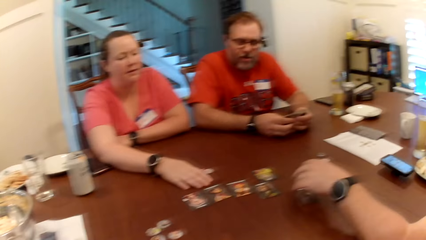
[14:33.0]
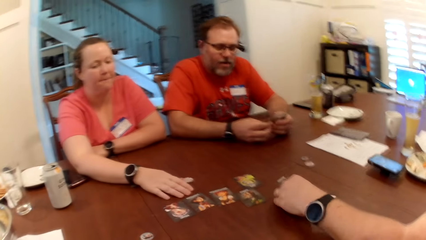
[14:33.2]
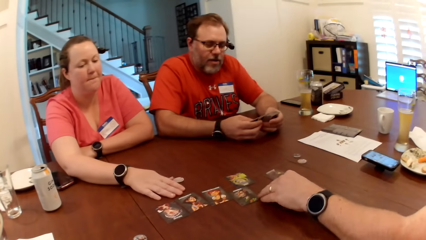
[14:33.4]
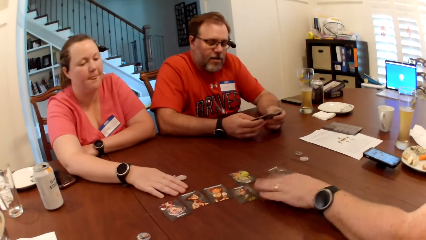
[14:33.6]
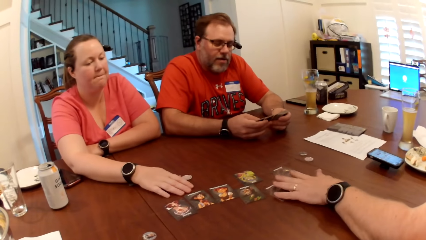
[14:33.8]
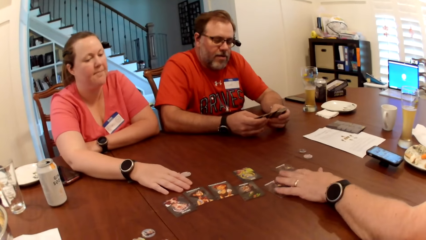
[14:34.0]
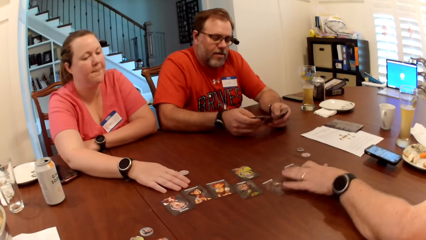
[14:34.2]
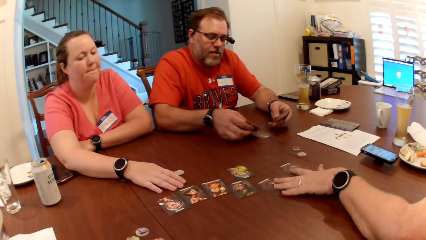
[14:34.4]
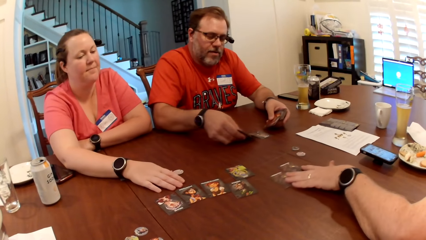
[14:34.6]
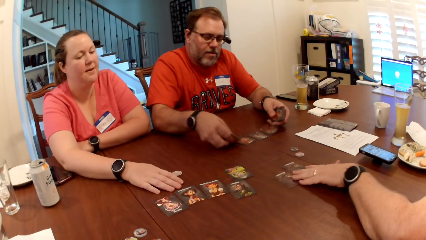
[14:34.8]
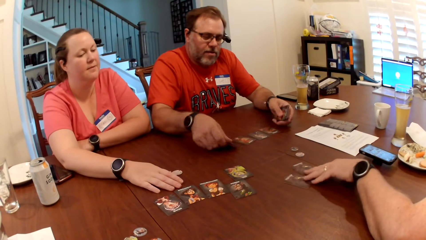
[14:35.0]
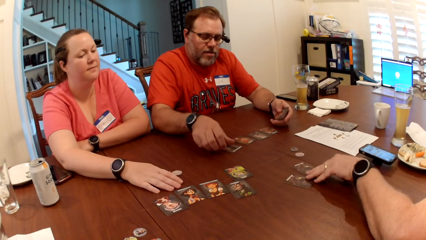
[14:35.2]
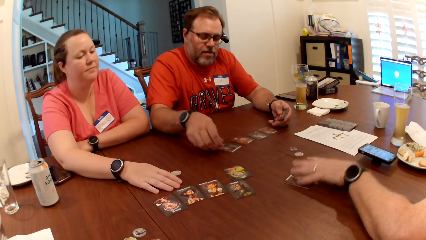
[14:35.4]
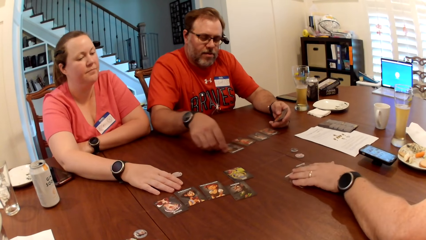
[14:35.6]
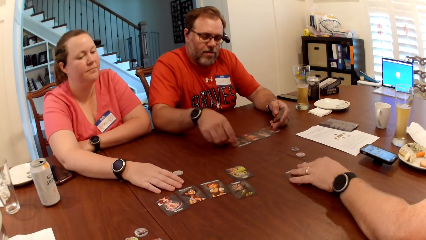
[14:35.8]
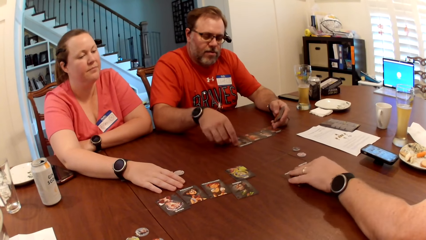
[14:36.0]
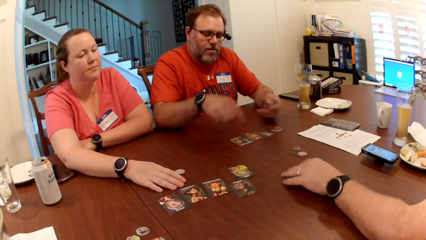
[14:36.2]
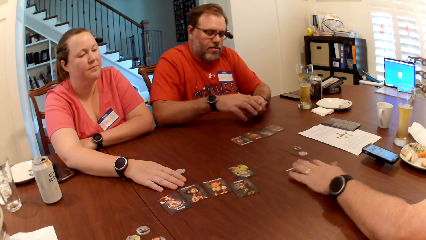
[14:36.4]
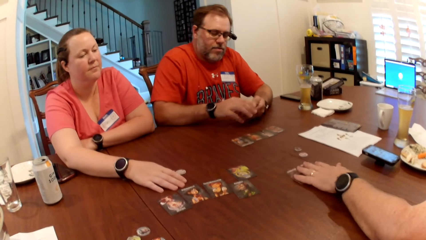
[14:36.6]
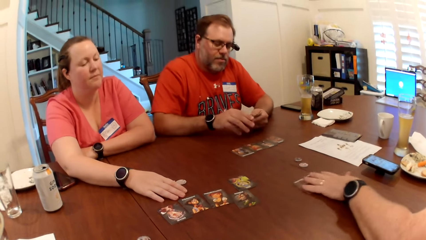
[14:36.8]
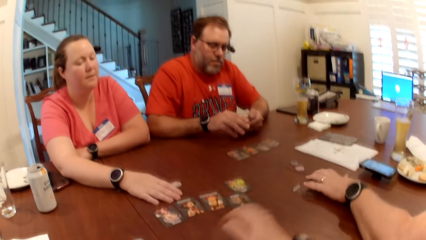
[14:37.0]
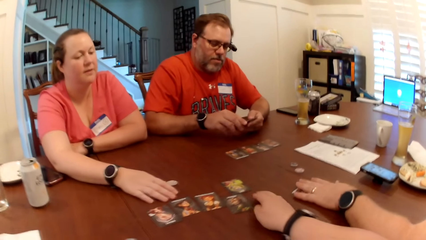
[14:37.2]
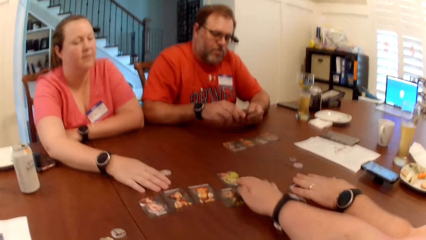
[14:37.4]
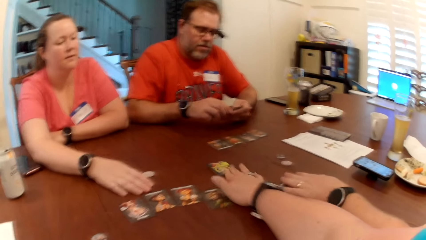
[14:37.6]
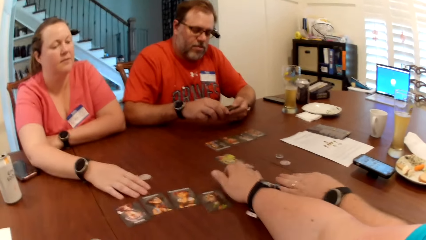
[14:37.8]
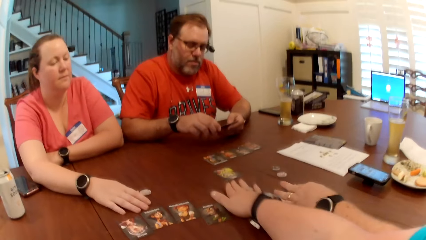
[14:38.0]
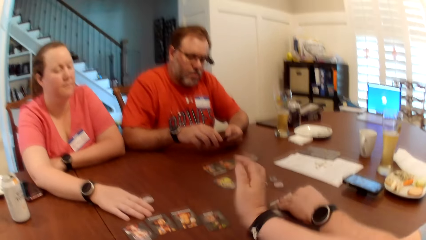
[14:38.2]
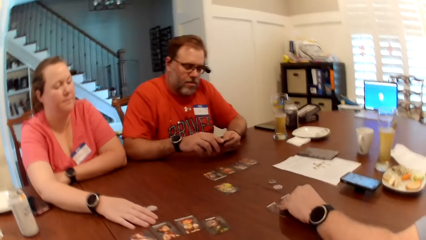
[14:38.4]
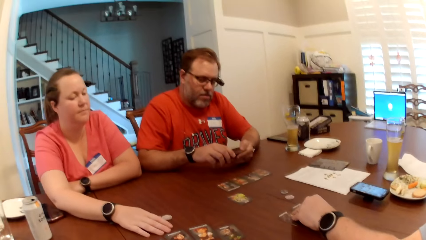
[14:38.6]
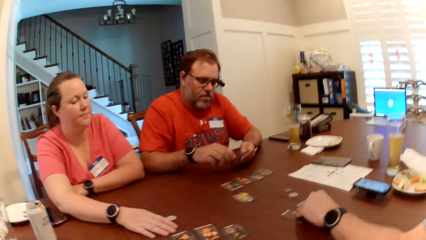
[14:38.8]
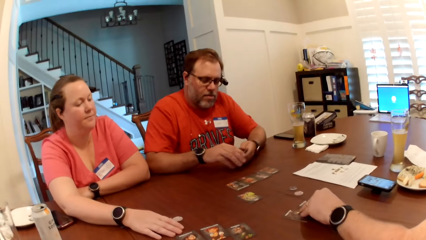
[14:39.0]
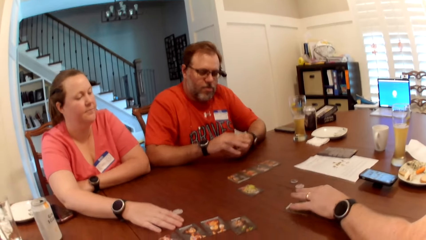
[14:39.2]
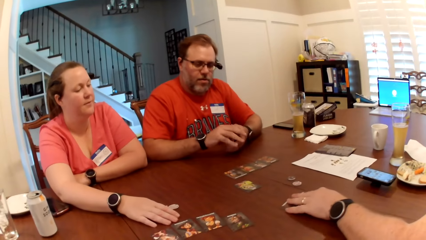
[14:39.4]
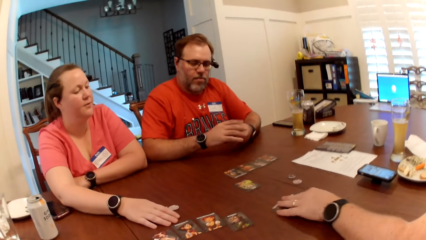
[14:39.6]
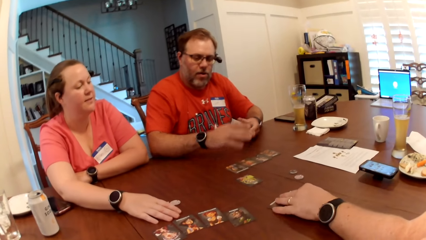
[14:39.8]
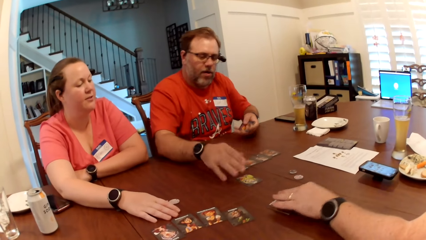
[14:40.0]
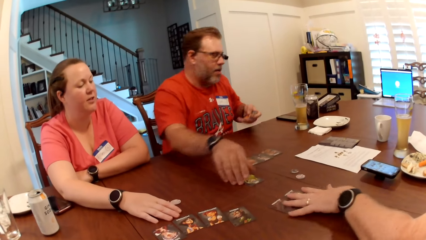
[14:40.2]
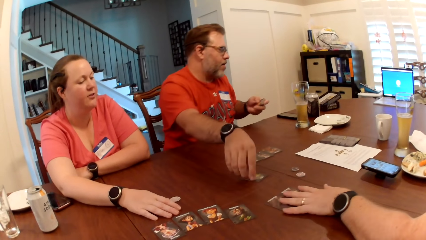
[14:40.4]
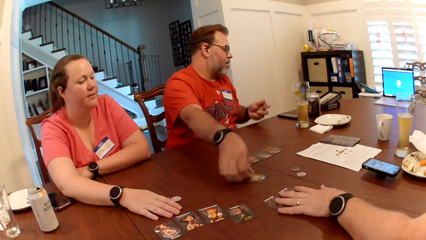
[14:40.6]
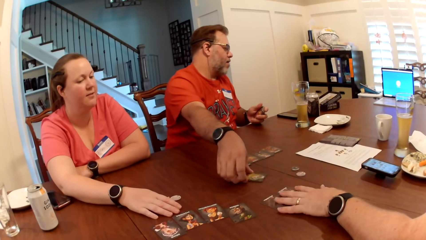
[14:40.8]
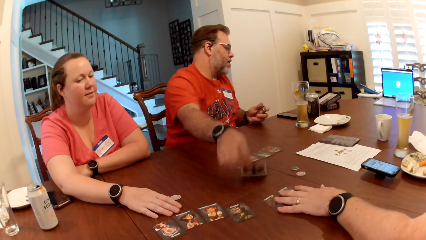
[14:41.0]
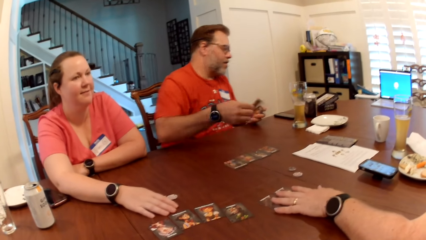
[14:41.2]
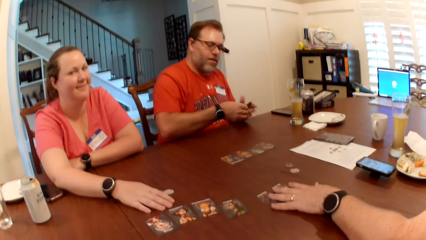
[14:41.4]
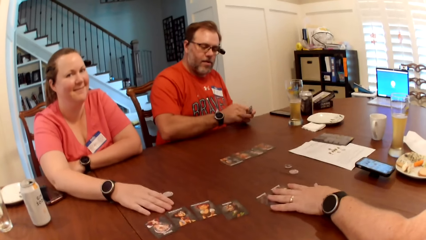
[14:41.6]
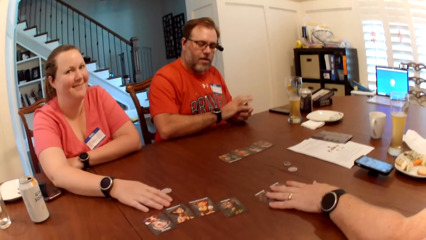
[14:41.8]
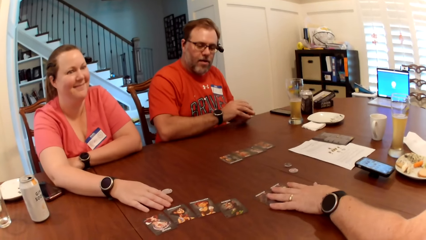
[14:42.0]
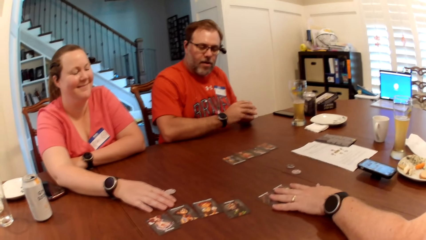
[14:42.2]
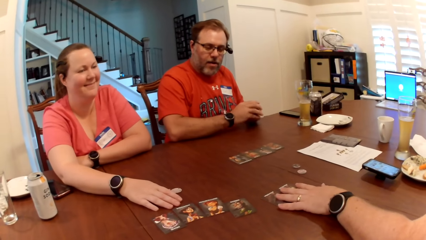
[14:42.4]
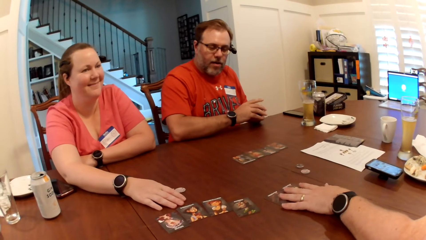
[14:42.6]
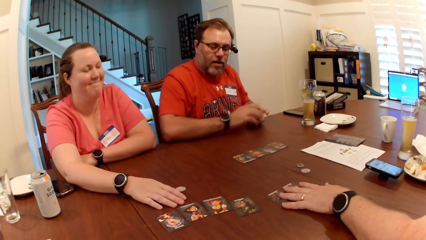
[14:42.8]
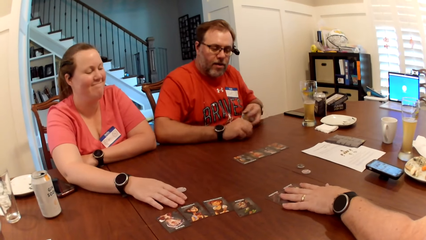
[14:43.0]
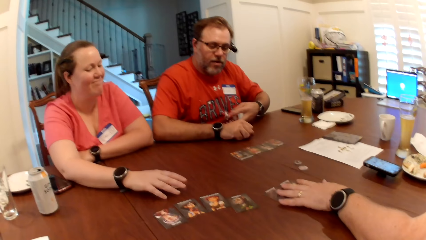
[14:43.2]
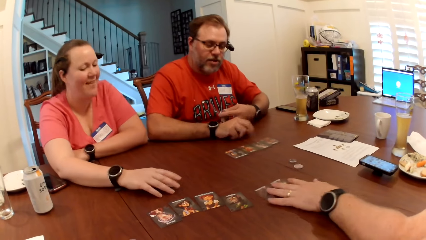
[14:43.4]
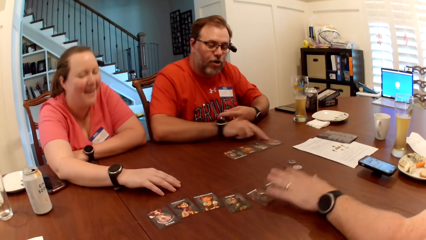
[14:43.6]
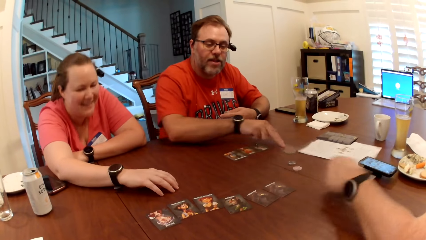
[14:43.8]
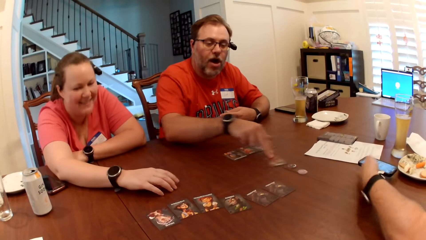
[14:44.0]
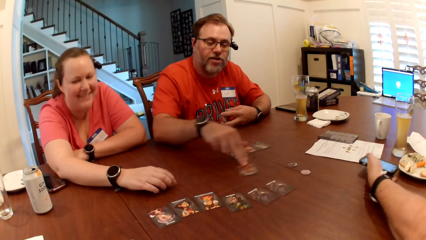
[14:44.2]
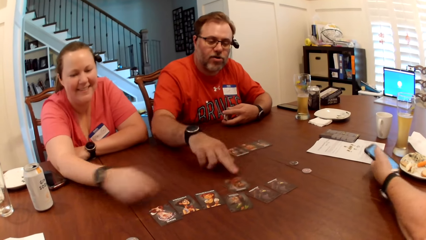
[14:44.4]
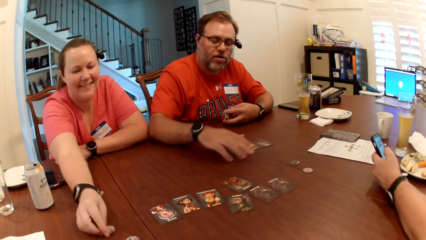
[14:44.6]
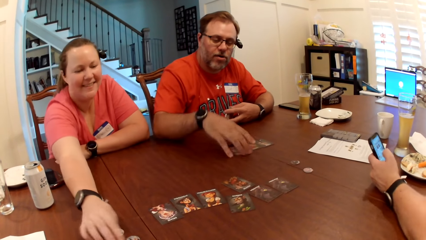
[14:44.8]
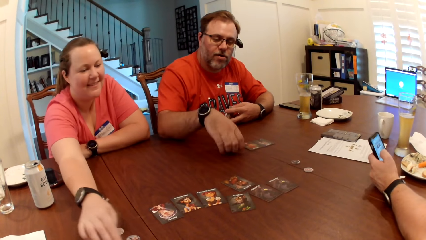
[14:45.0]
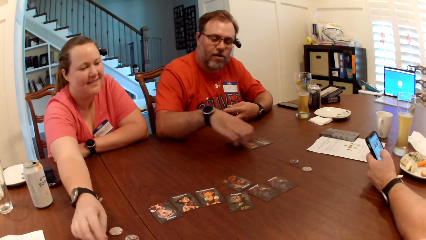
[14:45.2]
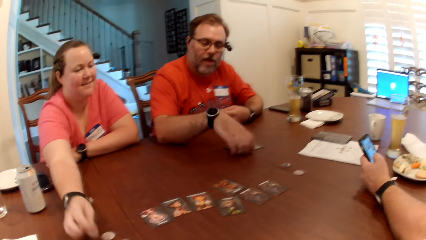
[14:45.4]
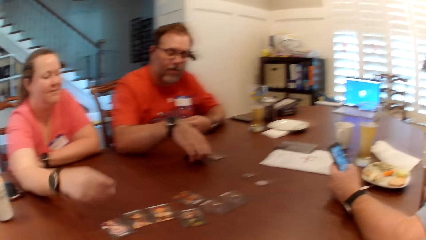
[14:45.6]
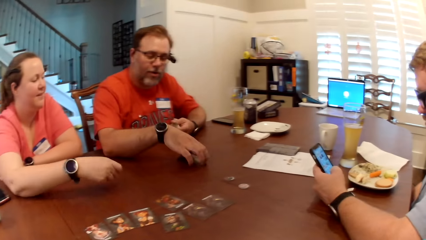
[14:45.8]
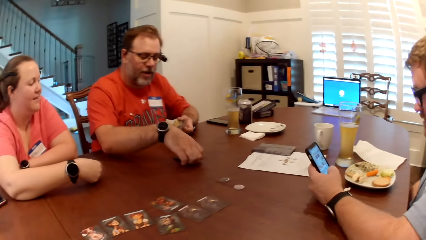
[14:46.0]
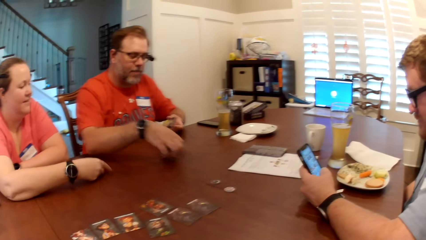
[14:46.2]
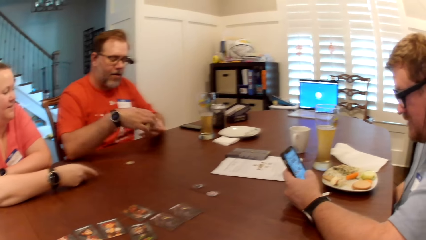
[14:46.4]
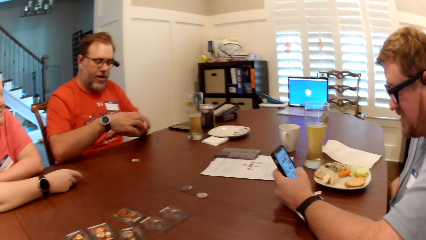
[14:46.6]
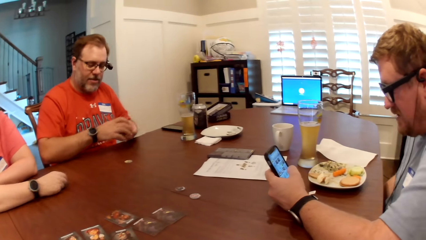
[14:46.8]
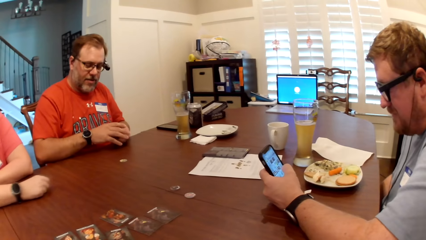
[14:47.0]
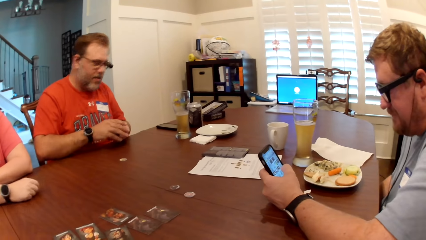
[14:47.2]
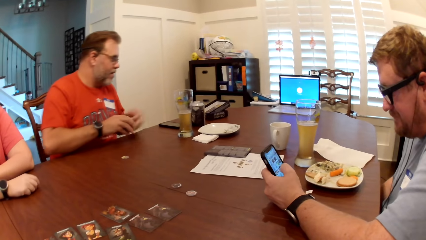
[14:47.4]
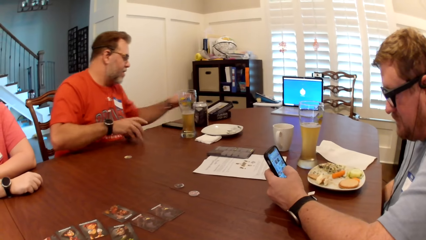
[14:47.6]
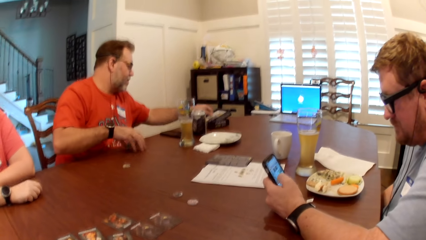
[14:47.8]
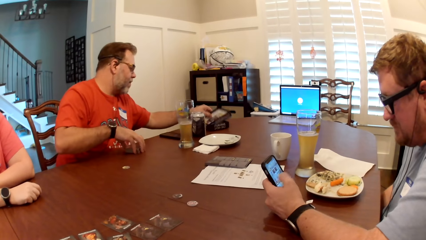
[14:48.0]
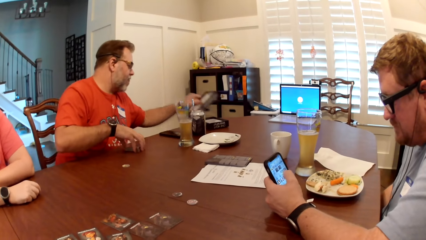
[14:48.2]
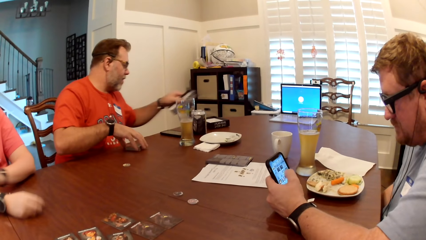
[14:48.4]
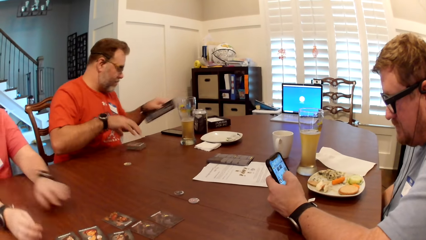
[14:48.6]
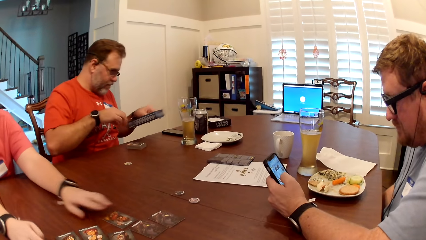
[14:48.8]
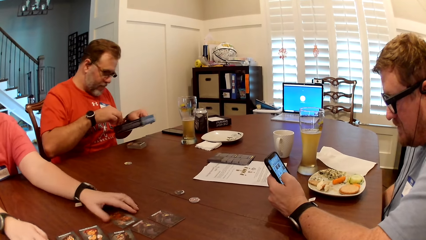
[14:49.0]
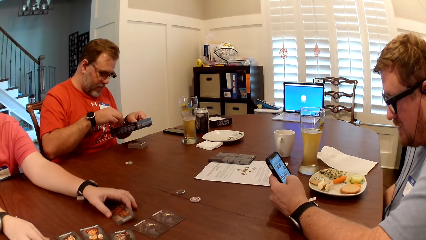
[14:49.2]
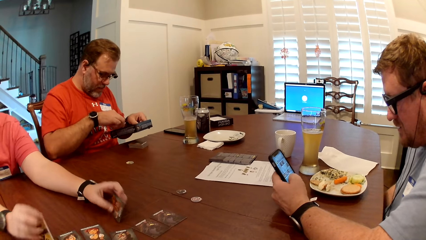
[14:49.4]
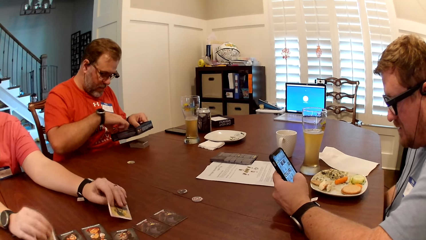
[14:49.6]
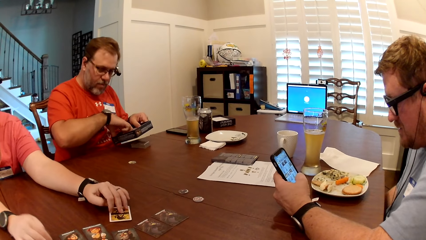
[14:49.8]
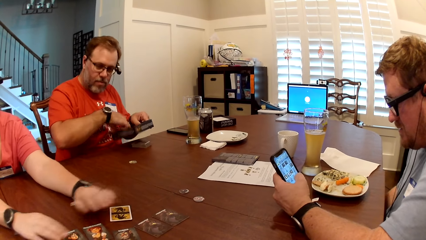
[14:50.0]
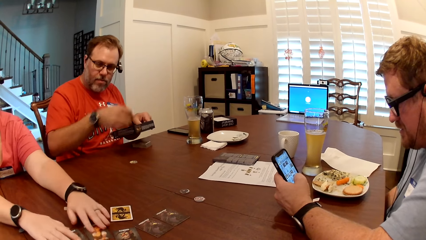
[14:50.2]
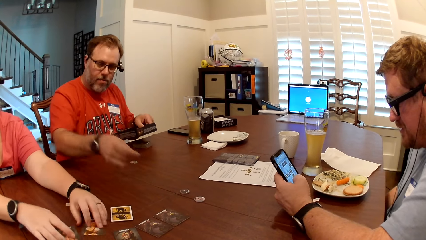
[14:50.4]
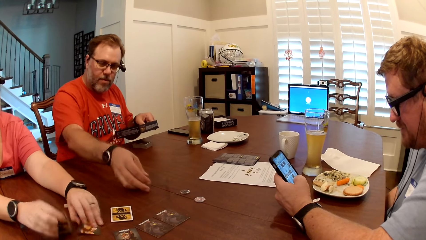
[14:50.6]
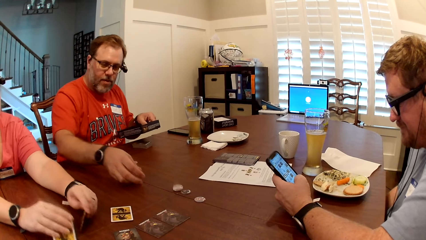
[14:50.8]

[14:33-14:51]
A man shuffles the cards with both hands and drops the cards on the table with his right hand. Another man shifts the cards on the table with his right hand. The camera wearer shifts the card on the table with her right hand. The other man shifts the cards on the table with his right hand. The first man picks the card on the table with his right hand. The other man shifts the cards on the table with his right hand. The first man shifts the cards on the table with his right hand. The other man picks the phone on the table with his right hand. A woman touches the token on the table with her right hand. The other man presses the phone with his right hand. The first man picks the cards on the table with his right hand. The woman picks the card token on the table with her right hand and drops the card token on the table with her right hand. The other man dials on his phone. The first man picks the card box on the table with his right hand and places the set of cards on the table with his right hand. The woman flips the cards on the table with both hands.
